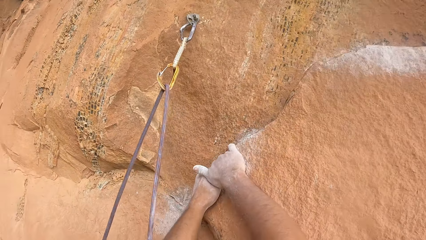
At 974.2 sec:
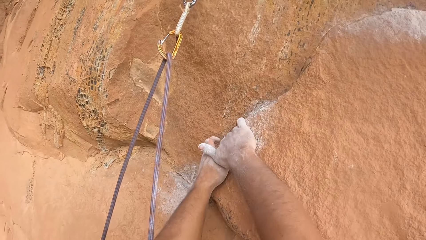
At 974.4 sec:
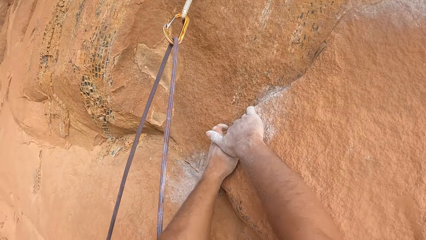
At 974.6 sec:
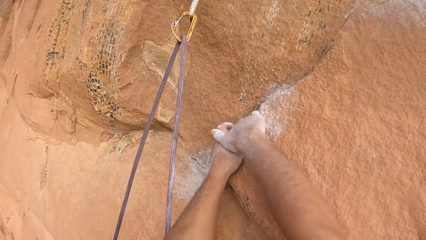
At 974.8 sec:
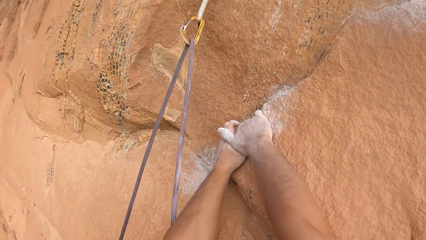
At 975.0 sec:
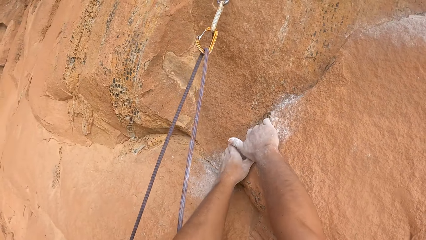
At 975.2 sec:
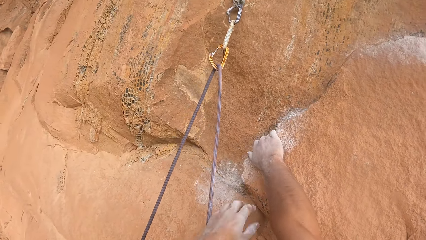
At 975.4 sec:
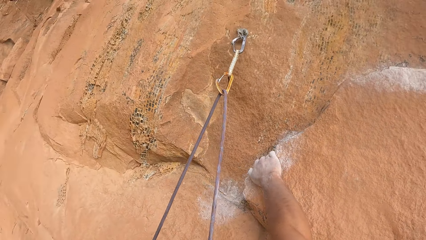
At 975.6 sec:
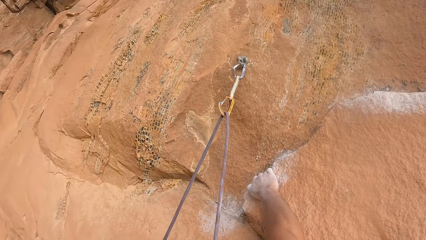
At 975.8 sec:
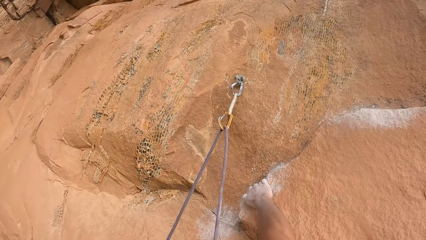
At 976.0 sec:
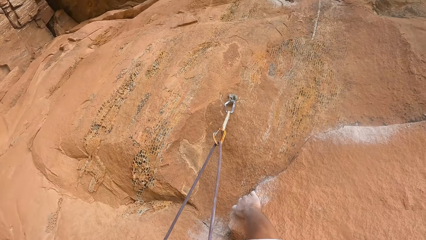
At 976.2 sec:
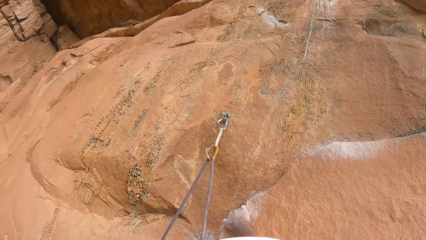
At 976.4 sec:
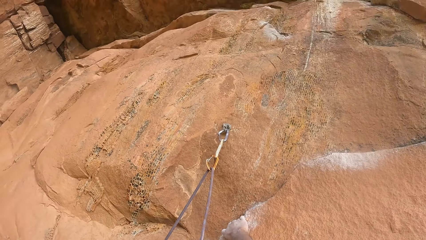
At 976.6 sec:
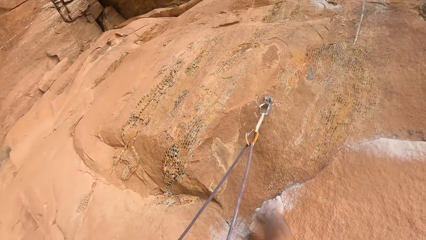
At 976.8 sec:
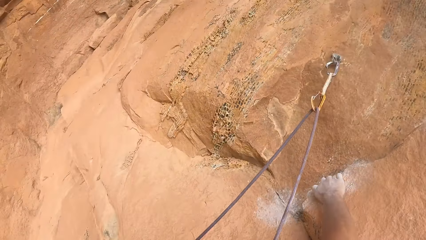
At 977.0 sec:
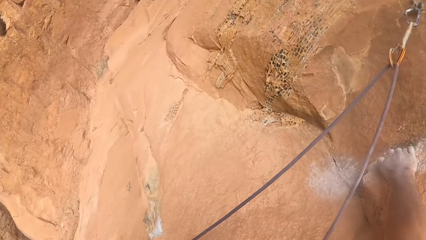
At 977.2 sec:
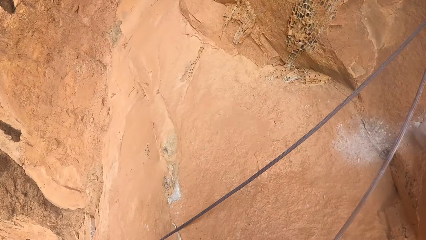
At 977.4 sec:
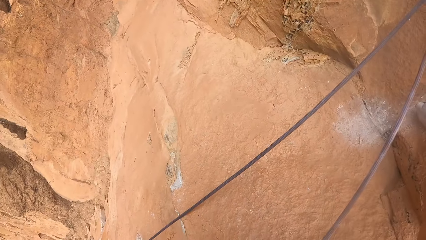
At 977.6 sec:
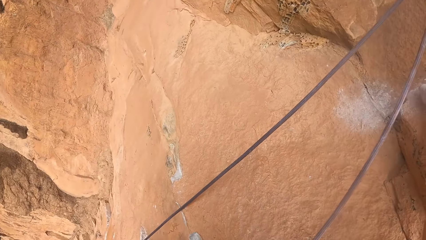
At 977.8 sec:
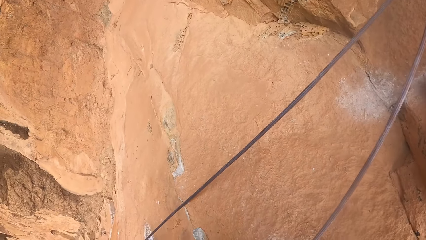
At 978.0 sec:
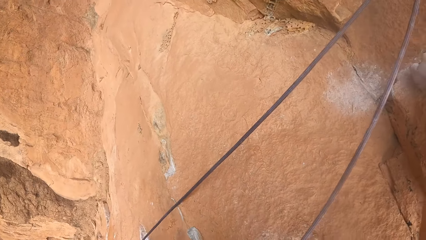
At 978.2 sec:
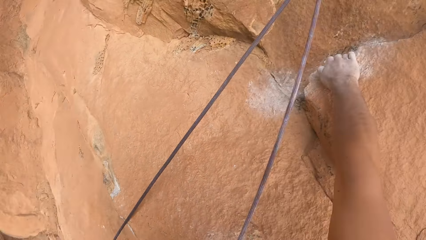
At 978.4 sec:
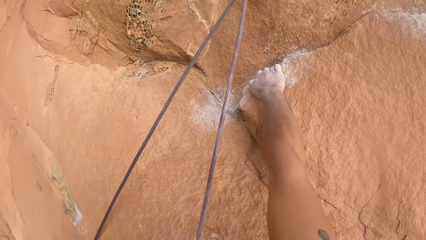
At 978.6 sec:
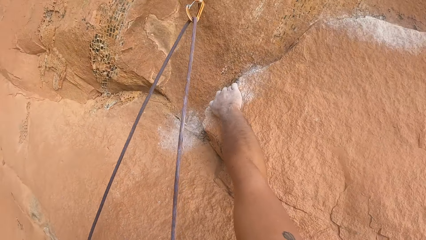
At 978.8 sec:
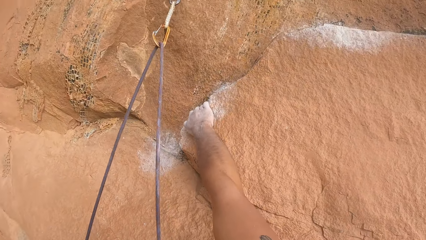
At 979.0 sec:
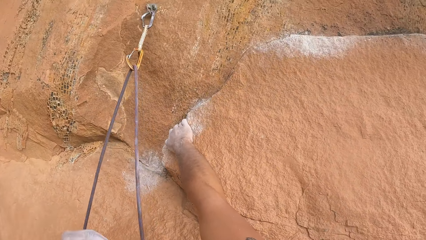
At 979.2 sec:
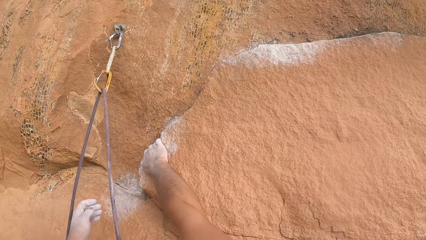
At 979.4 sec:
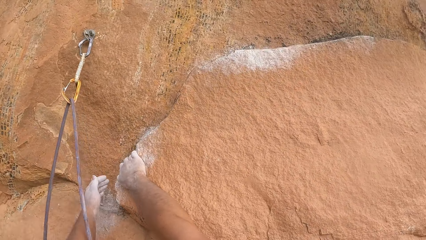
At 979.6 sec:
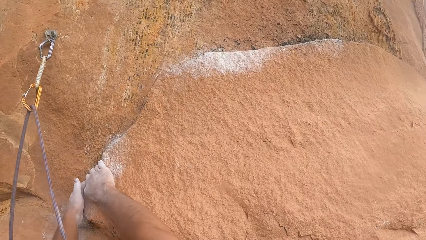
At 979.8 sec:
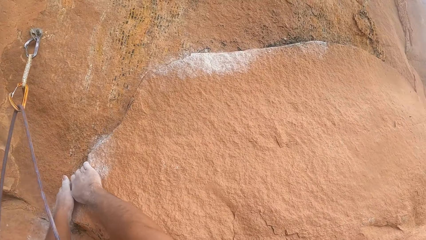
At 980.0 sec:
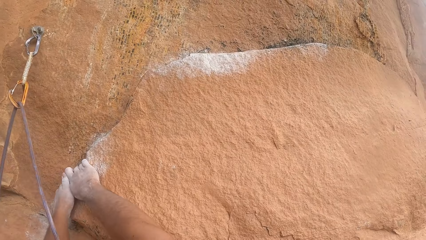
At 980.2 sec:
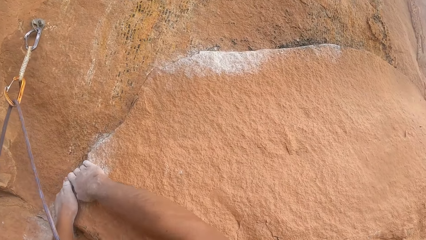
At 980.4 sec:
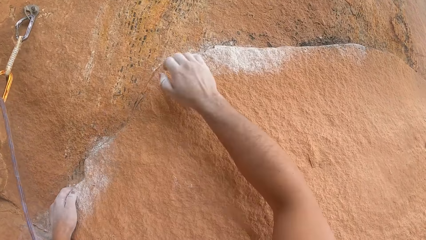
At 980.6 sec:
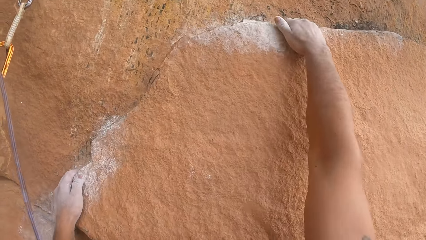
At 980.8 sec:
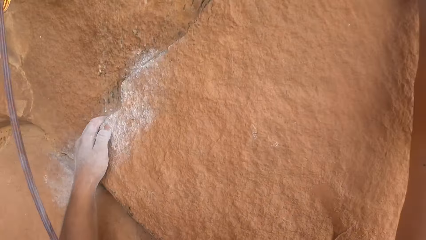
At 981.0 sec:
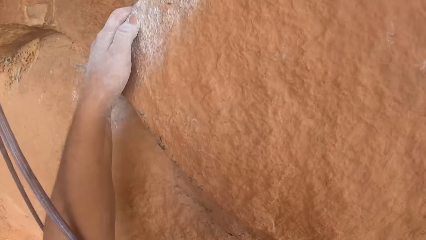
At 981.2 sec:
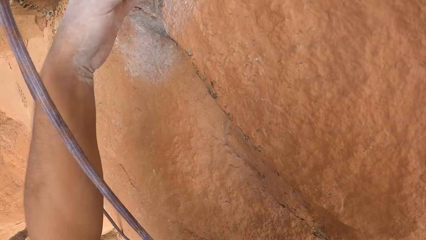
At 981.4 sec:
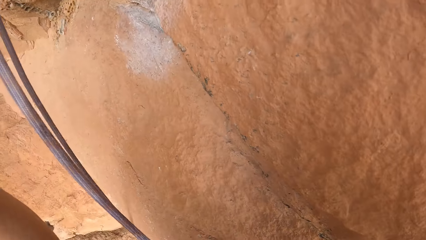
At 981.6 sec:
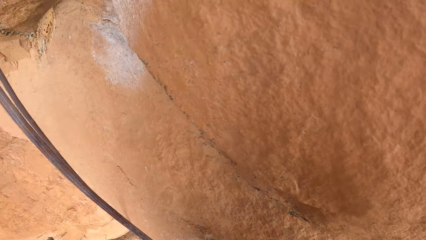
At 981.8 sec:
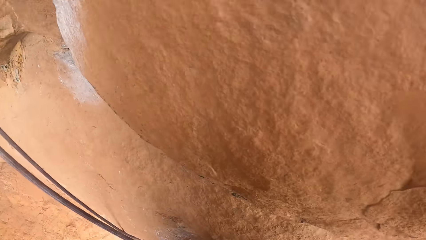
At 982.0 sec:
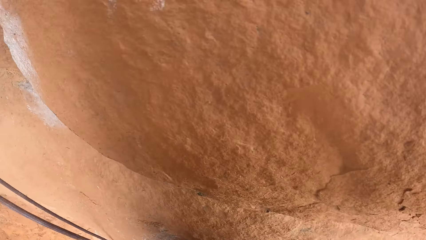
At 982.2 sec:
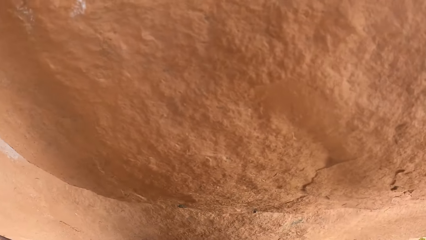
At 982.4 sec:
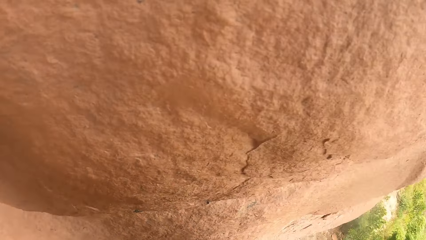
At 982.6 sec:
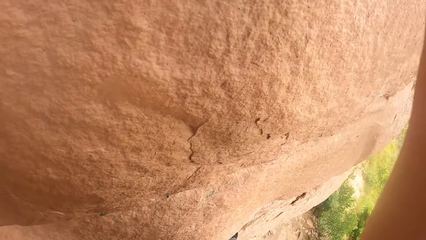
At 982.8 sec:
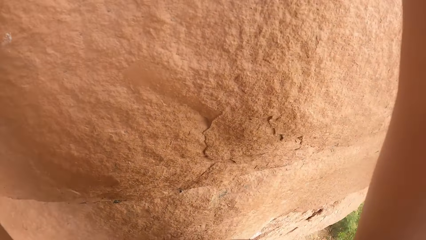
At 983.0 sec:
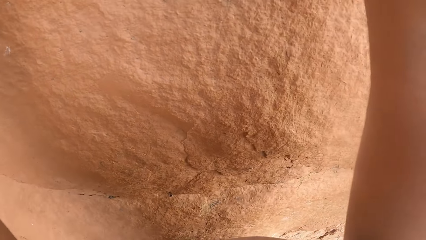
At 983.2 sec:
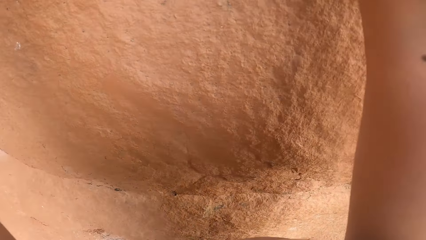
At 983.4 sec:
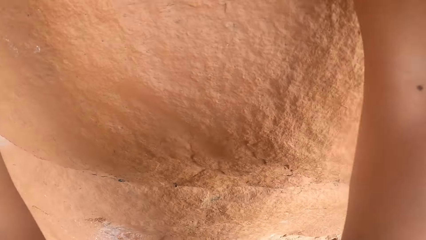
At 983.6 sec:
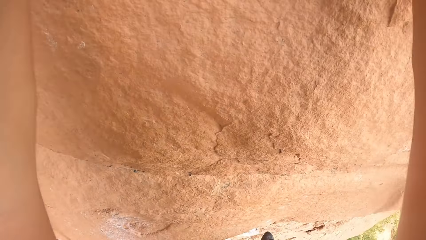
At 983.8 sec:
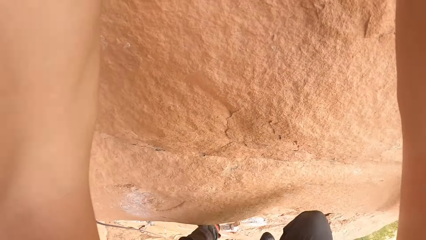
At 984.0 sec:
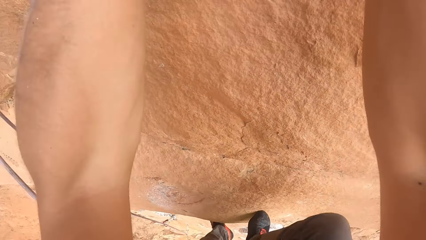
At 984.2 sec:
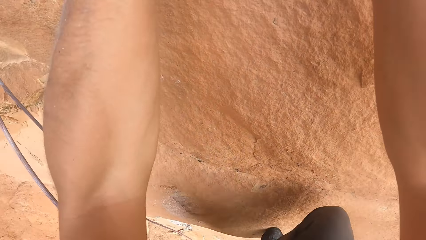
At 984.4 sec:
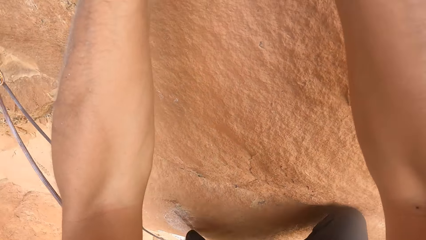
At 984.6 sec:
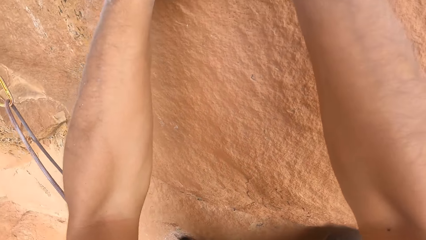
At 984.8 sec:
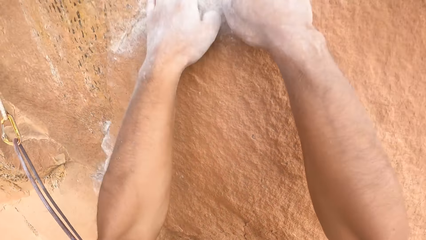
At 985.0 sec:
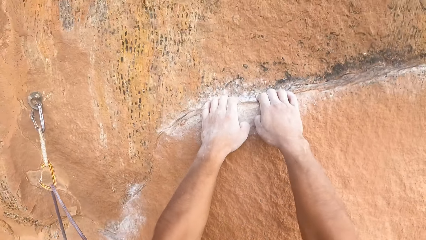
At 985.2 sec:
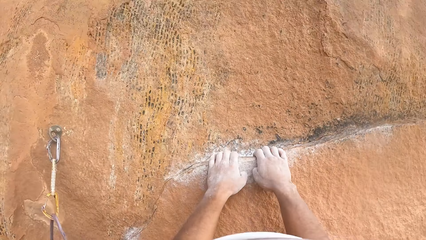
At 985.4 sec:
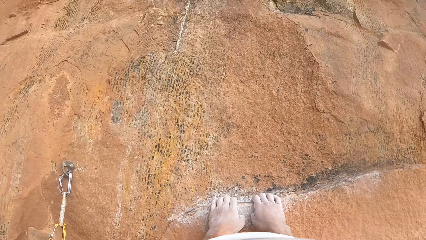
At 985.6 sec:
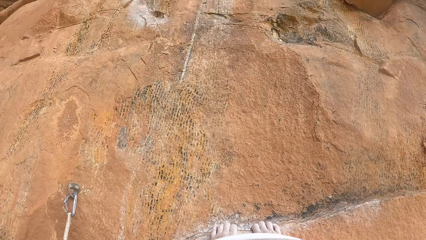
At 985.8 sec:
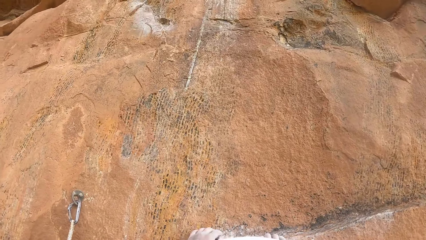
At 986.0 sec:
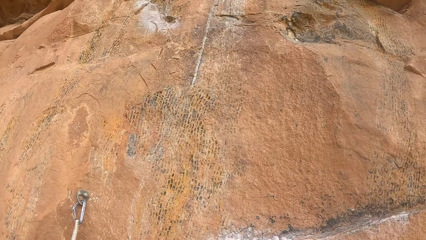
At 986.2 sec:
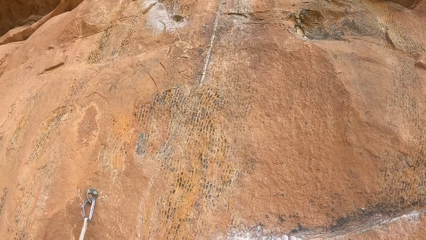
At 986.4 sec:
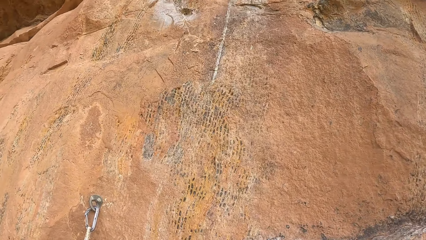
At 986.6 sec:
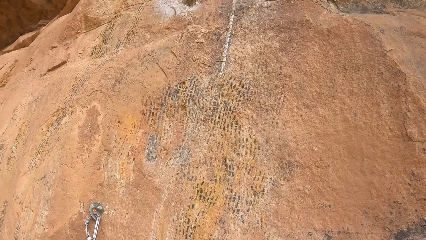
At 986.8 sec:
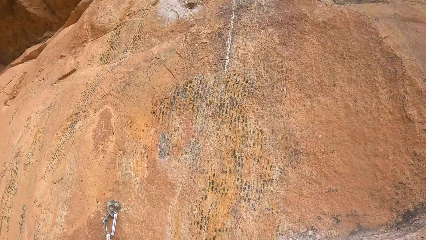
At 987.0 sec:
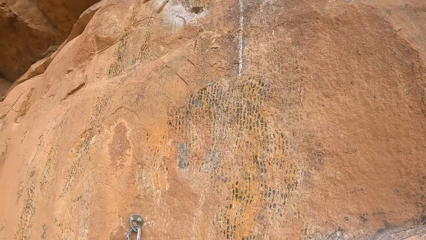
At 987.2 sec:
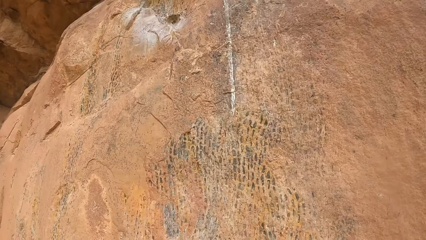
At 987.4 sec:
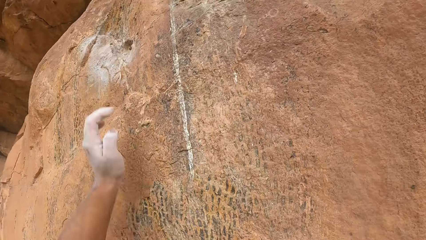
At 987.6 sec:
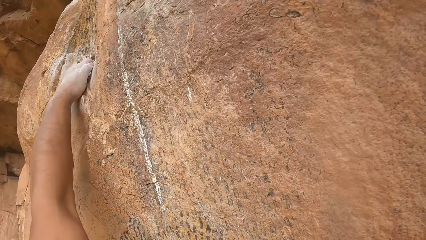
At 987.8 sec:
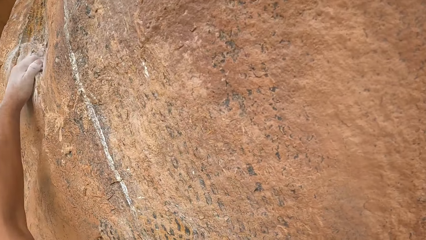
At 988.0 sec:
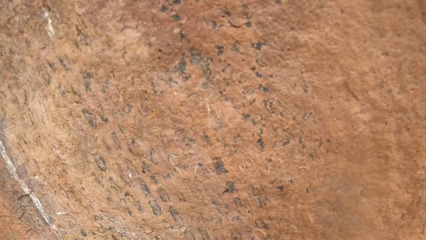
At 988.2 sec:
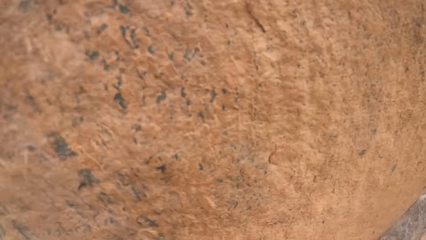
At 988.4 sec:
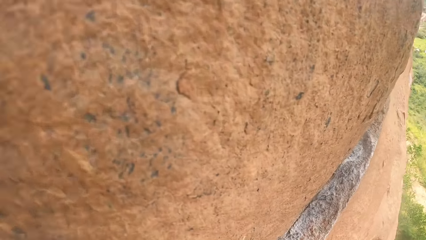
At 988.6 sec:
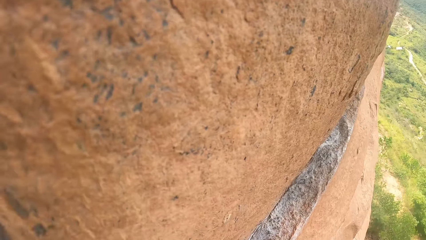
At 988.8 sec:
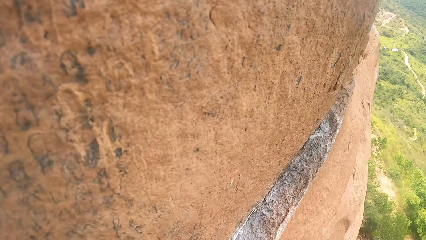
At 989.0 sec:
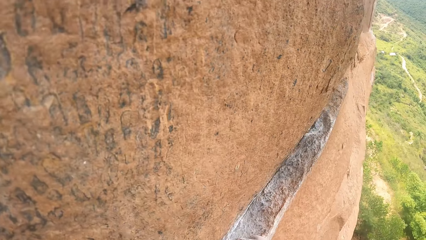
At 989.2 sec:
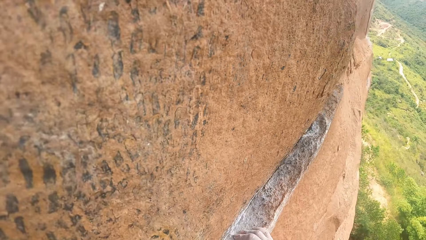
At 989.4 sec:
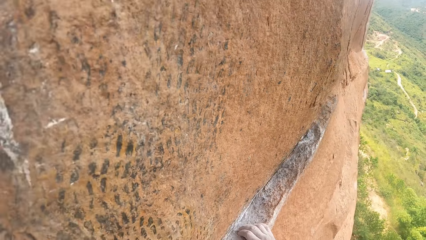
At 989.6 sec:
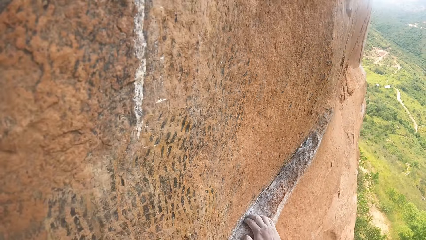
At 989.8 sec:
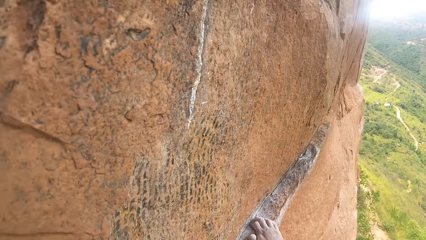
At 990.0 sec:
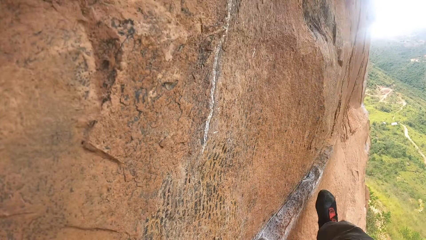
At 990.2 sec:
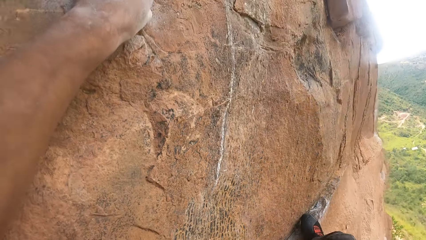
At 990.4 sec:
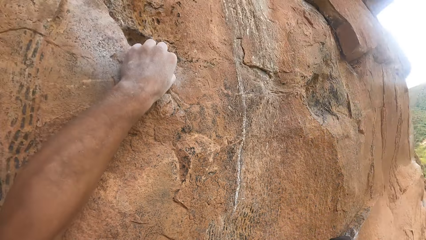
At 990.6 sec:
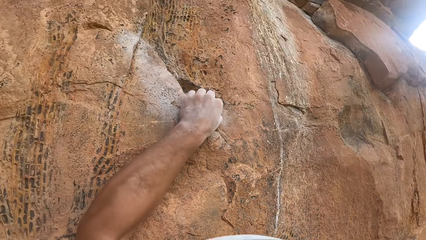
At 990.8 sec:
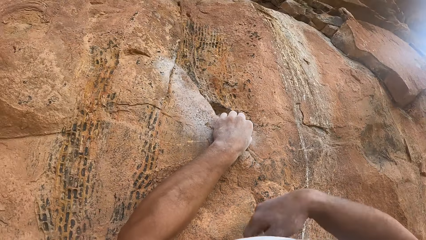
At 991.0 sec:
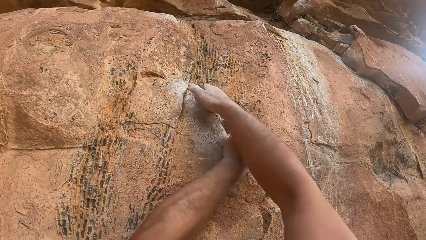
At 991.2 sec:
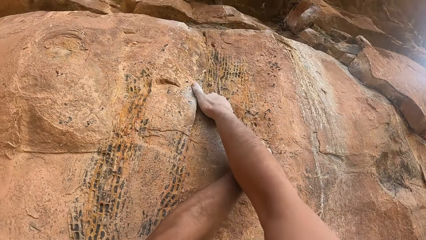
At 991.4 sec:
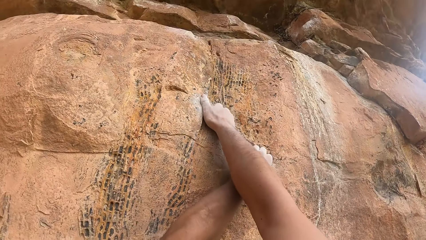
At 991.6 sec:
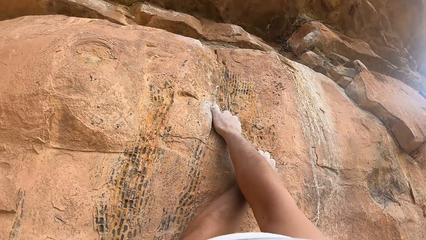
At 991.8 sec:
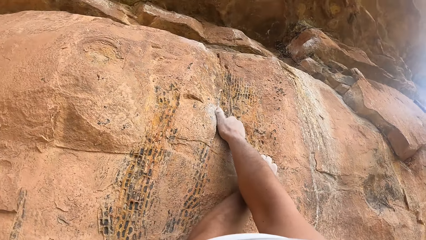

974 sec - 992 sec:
The camera wearer lowers a hand. They hold on the rock. They ascend the rock. They hold on the rock.
